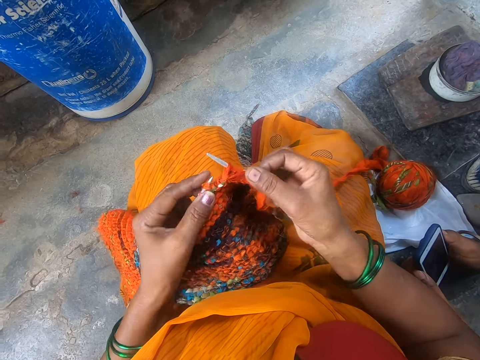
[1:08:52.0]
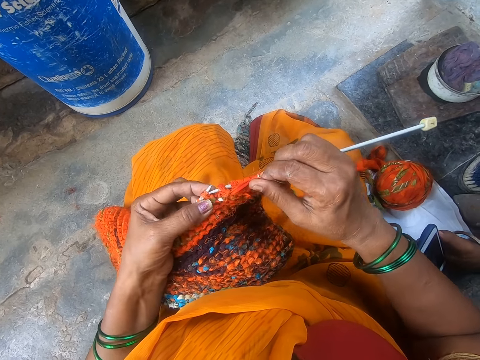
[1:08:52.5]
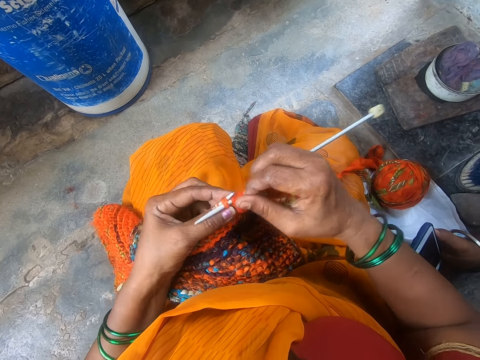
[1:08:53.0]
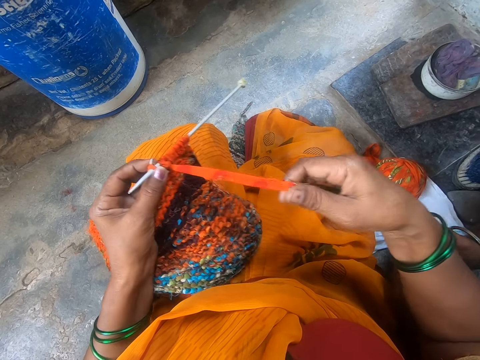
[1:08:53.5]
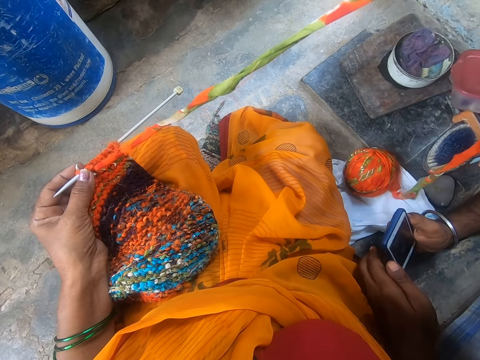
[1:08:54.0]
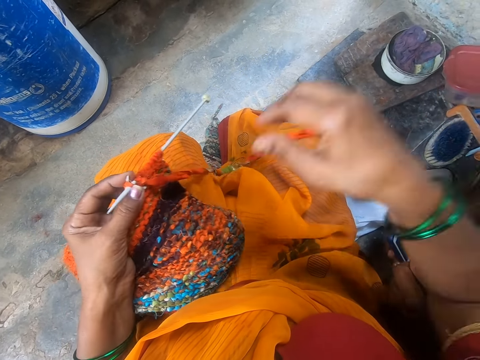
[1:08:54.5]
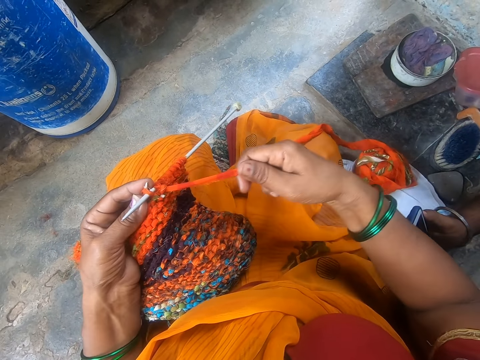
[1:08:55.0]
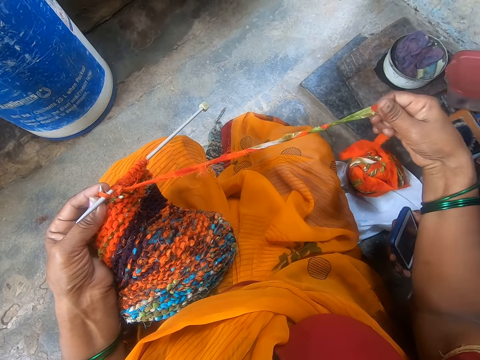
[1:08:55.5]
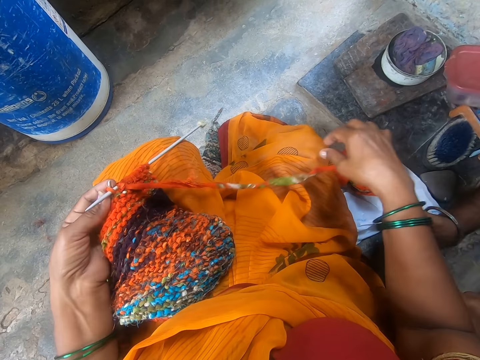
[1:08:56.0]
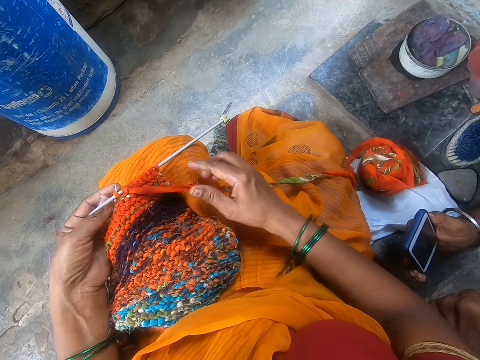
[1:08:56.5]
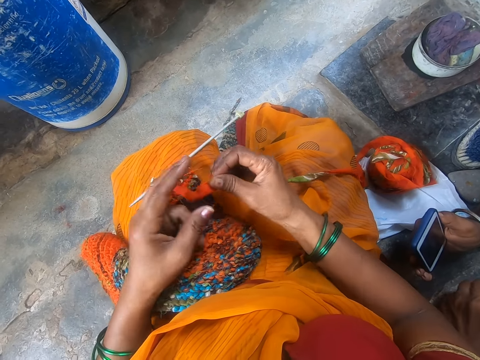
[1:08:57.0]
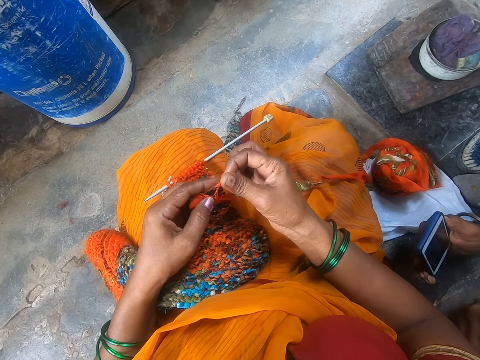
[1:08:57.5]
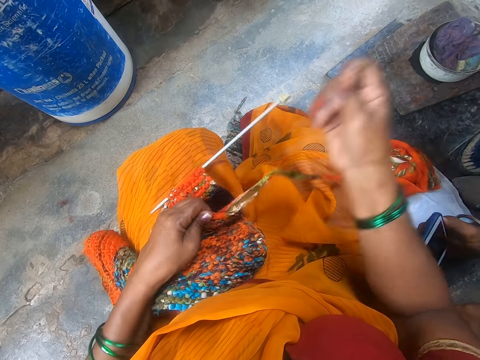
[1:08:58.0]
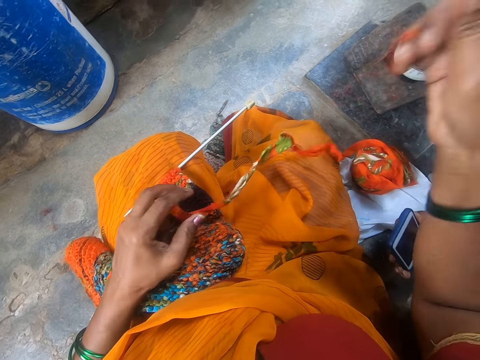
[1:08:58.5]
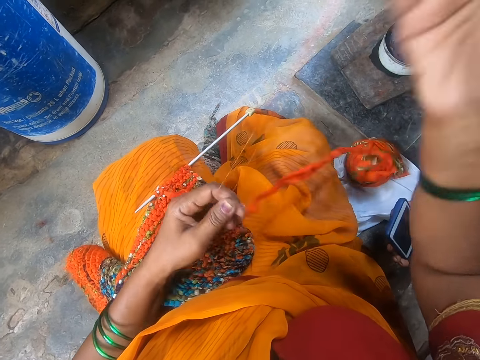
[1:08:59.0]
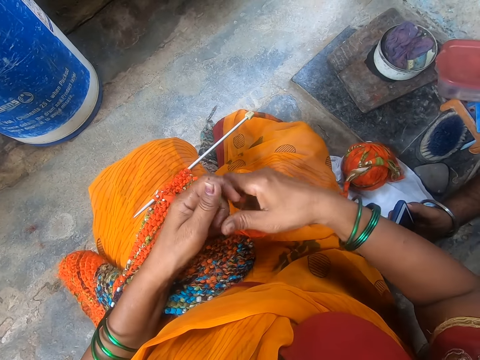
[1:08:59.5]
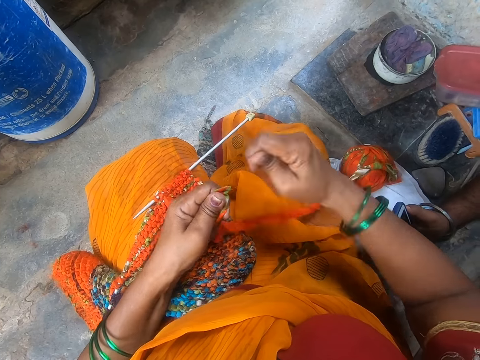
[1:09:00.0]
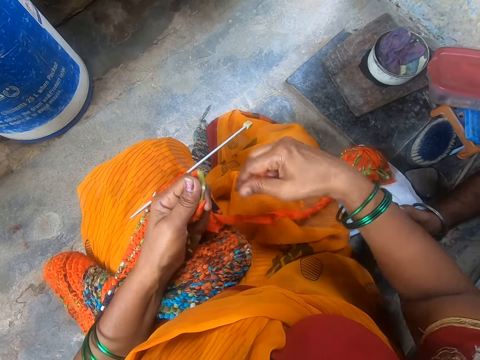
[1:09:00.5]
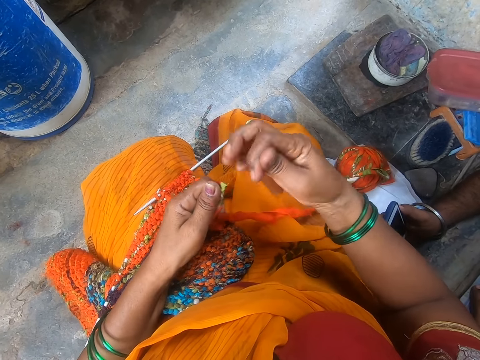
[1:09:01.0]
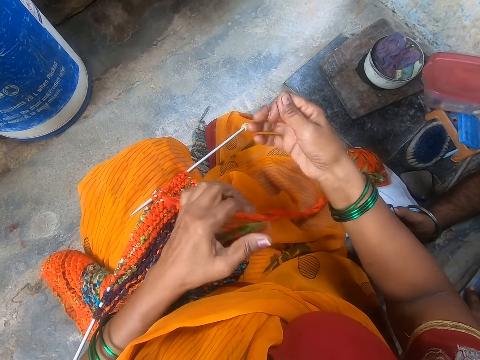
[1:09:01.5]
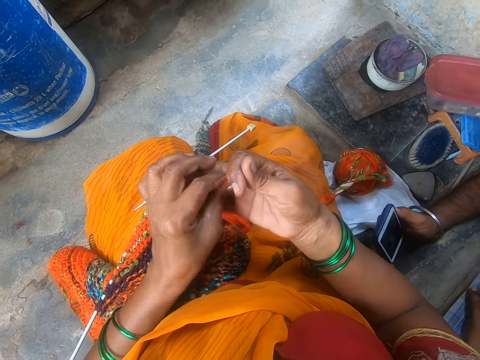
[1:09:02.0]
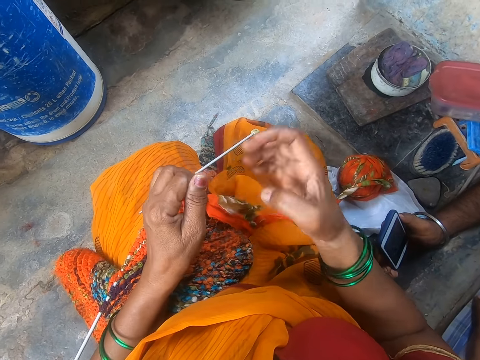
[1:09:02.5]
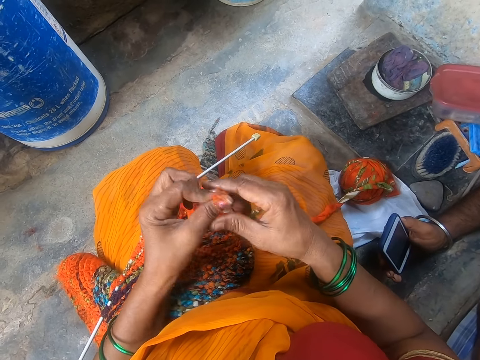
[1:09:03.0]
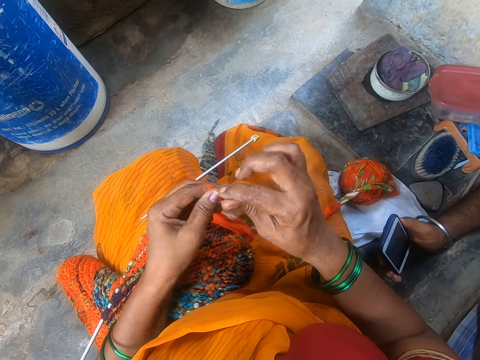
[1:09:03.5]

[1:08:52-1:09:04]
The camera wearer stretches a thread with the hand. They stretch the fabric. They tear the thread with a hand.

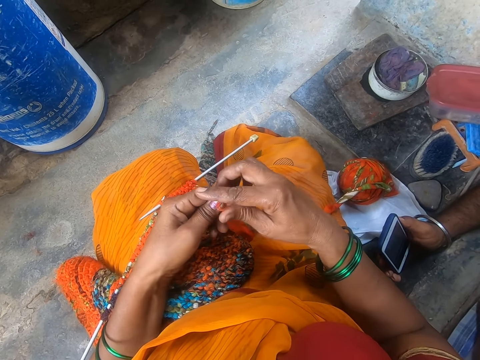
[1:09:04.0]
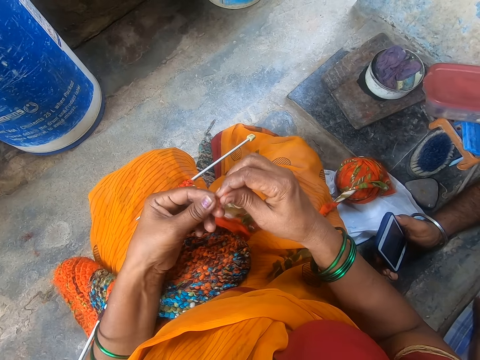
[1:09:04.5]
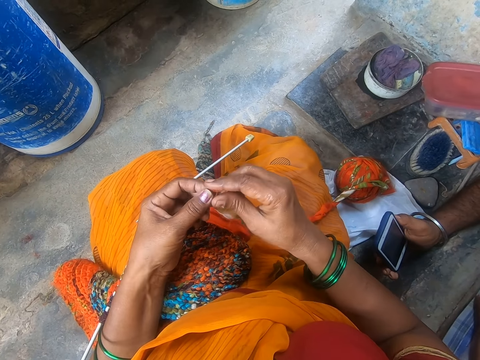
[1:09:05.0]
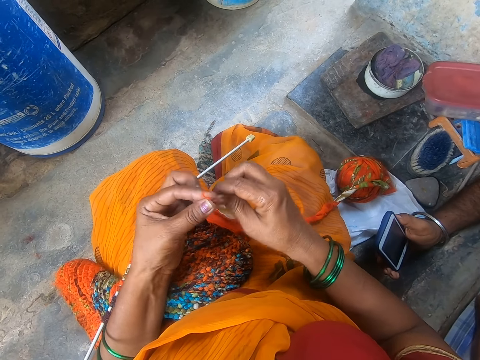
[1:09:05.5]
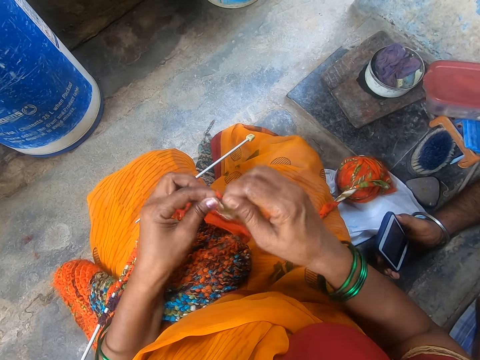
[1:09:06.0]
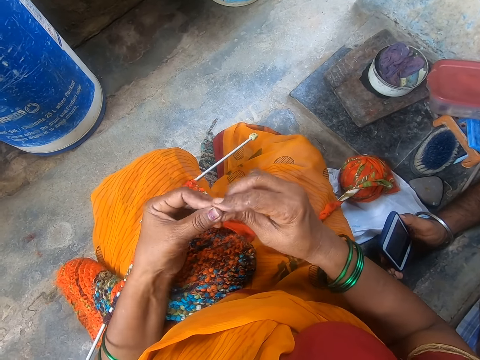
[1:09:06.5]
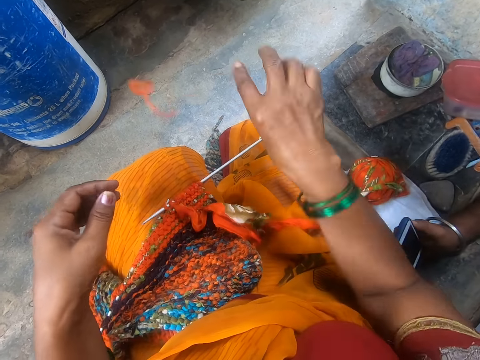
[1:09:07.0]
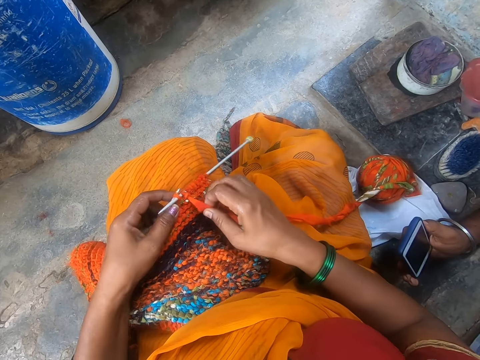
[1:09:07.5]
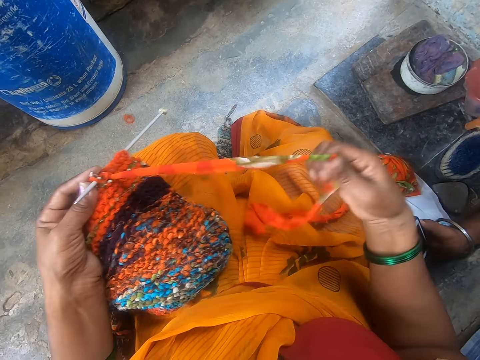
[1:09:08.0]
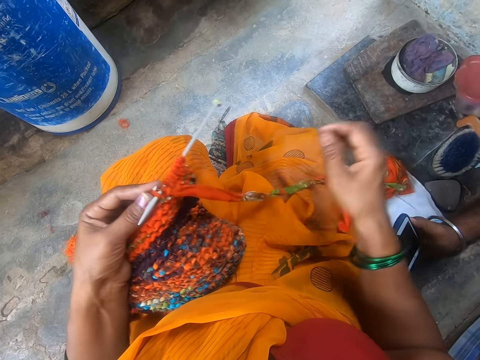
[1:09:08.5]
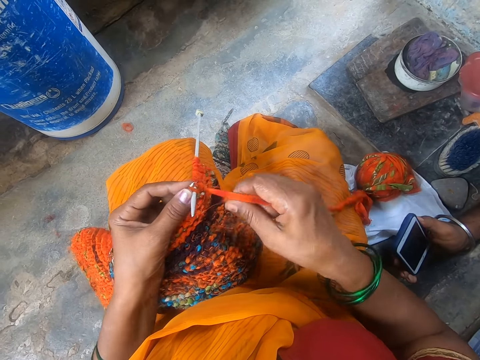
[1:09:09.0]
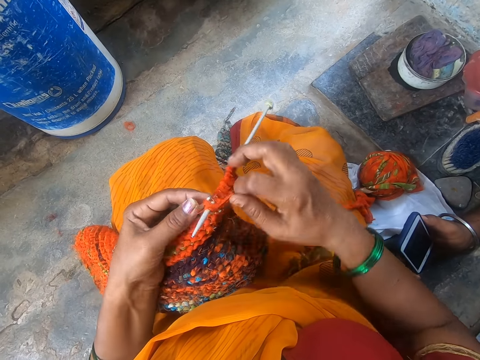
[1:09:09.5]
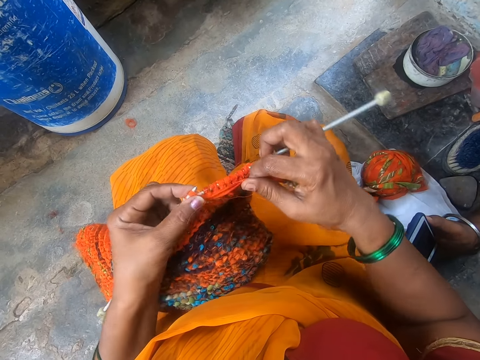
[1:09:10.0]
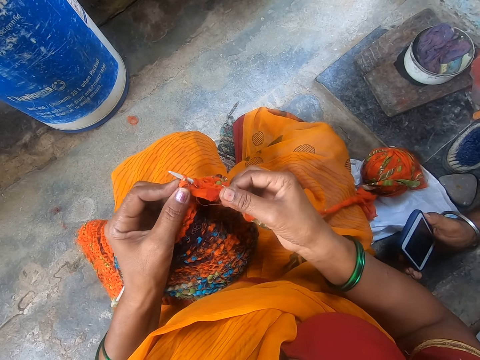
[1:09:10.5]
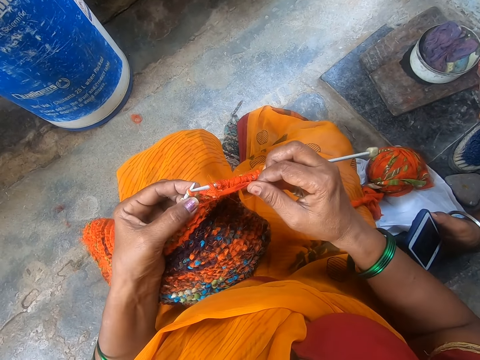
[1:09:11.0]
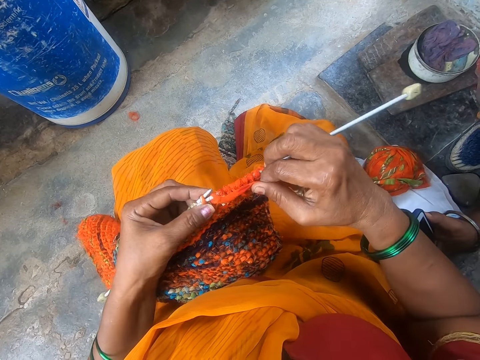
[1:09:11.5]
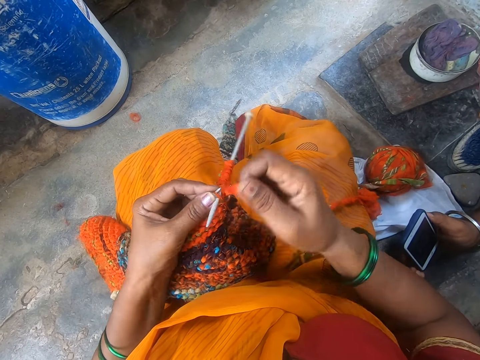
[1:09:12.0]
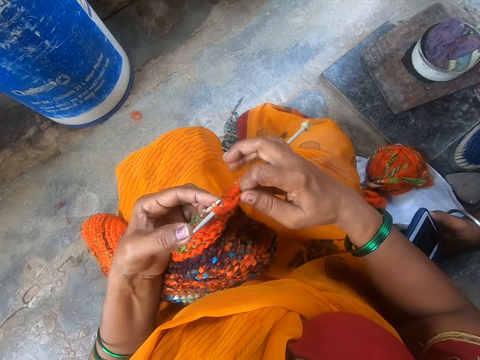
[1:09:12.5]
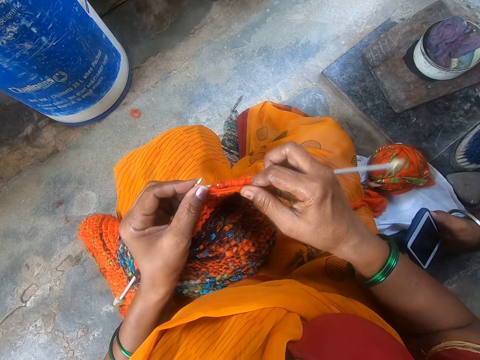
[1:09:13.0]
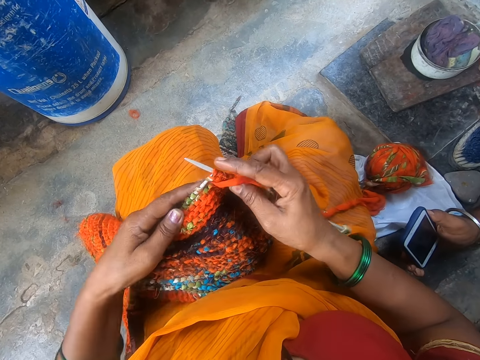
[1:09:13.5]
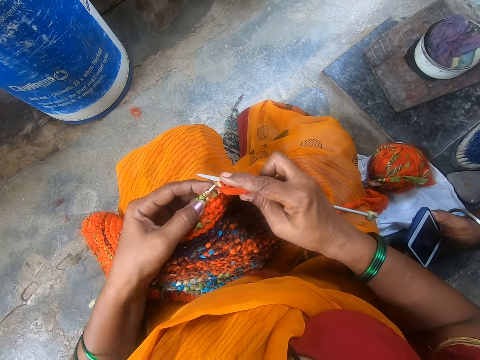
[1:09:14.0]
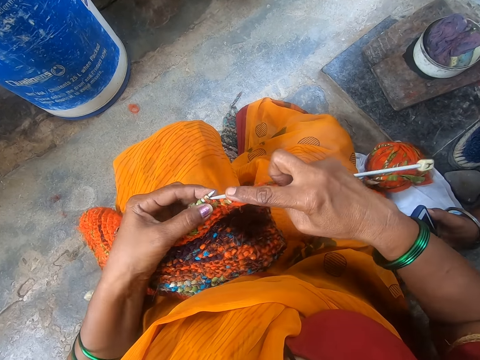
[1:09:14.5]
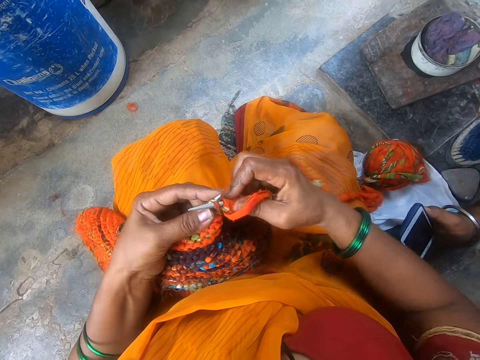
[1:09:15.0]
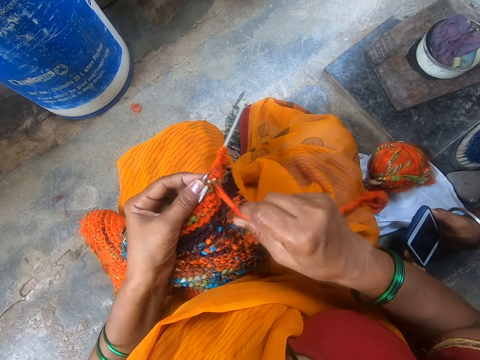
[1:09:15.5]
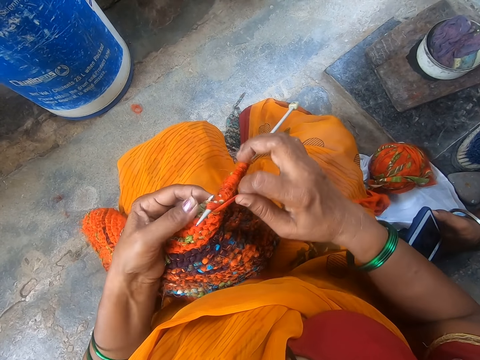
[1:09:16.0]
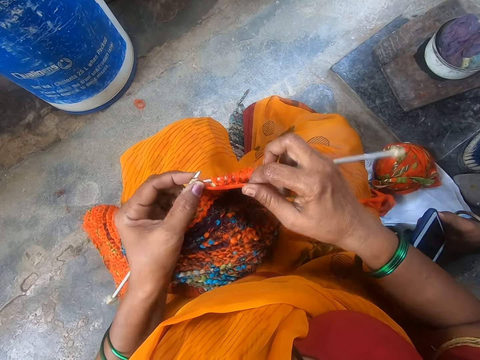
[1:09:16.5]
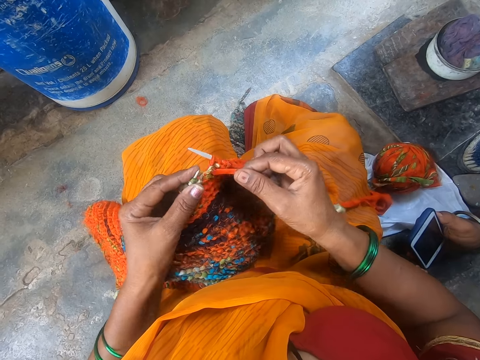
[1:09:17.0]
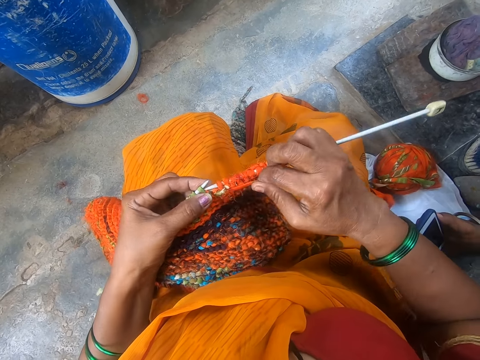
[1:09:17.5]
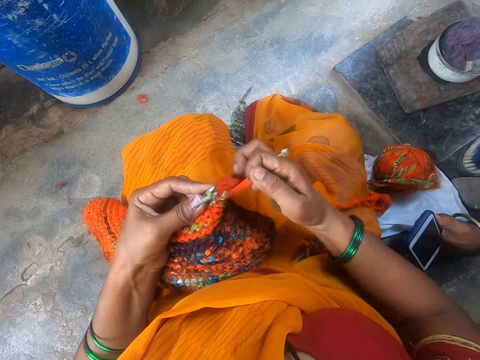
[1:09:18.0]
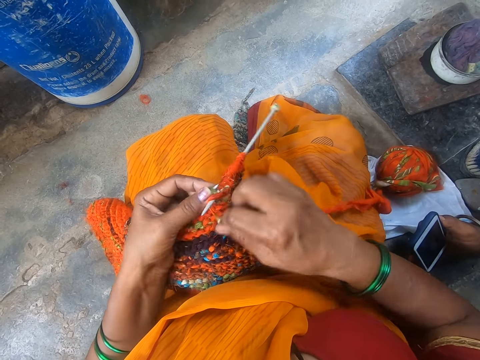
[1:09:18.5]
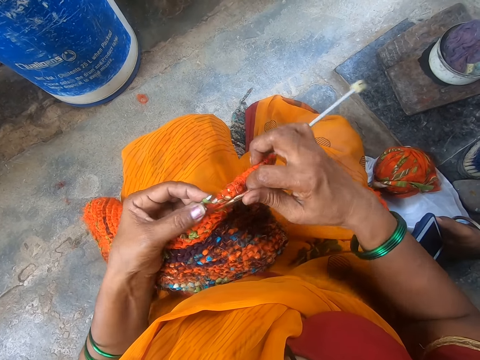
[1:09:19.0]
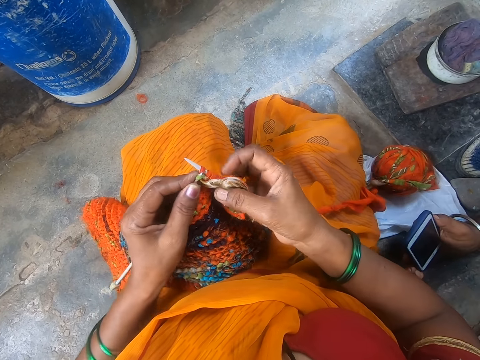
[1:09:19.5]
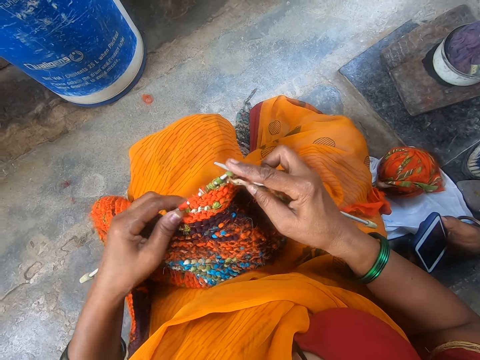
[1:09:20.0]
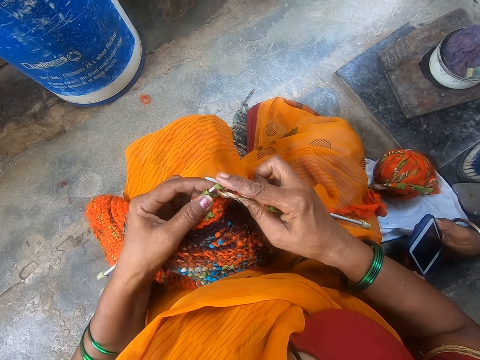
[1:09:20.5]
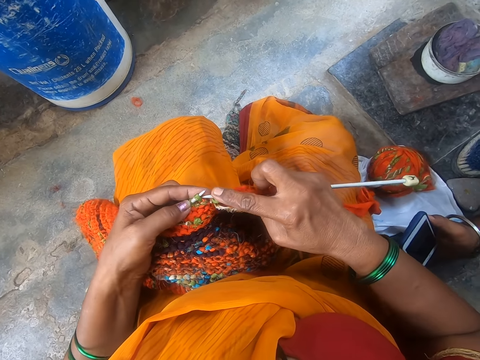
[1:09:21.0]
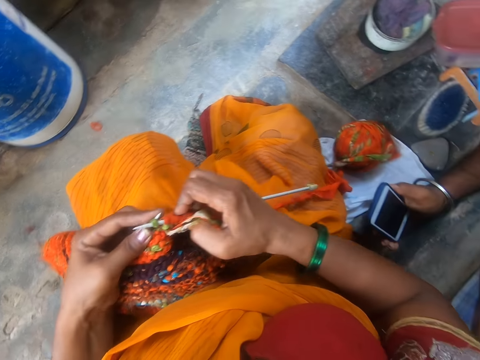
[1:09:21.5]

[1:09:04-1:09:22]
The camera wearer rolls the thread on her finger. She throws down the thread. She stretches the thread with the hand. She knits the fabric using a crochet hook and a yarn.
